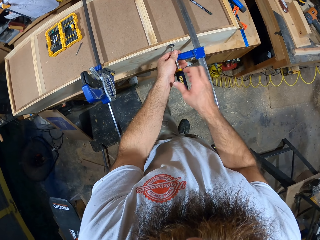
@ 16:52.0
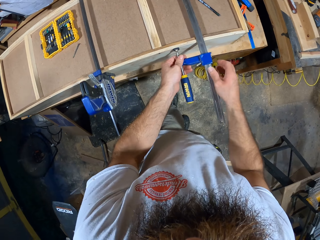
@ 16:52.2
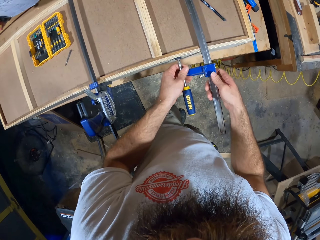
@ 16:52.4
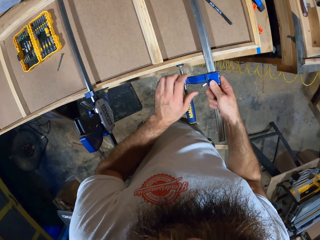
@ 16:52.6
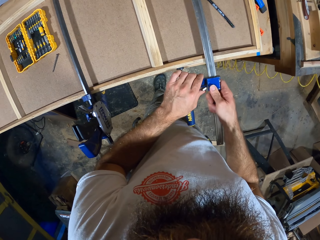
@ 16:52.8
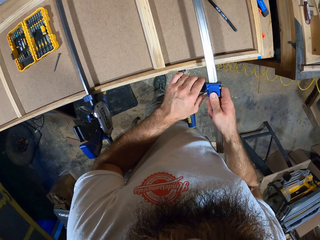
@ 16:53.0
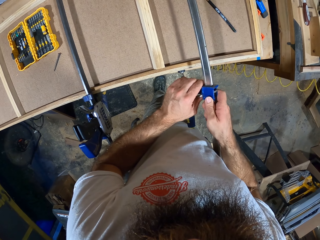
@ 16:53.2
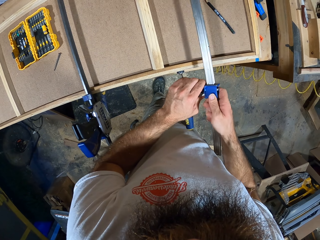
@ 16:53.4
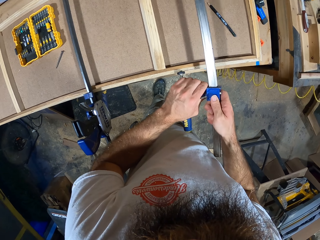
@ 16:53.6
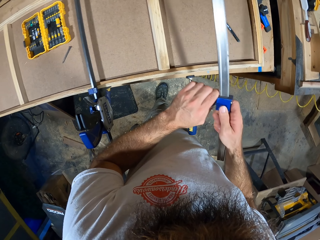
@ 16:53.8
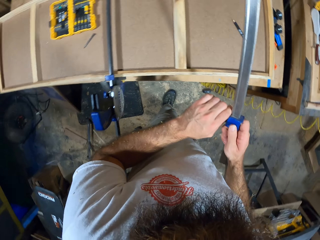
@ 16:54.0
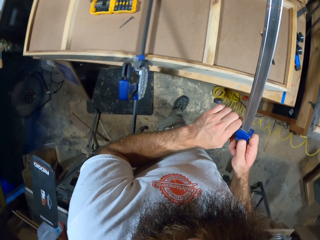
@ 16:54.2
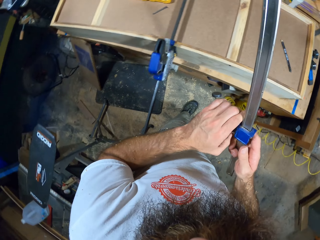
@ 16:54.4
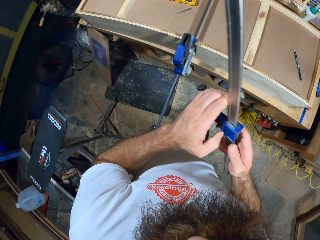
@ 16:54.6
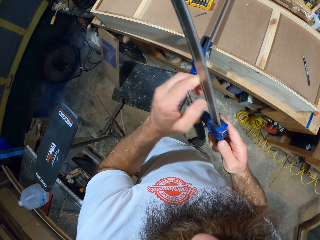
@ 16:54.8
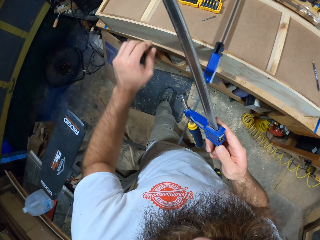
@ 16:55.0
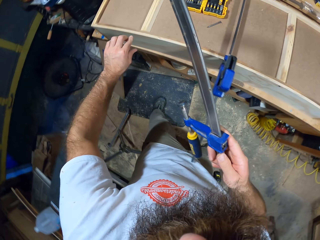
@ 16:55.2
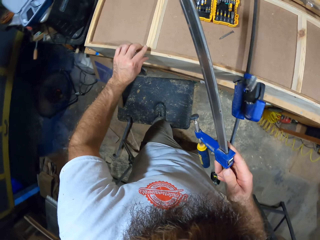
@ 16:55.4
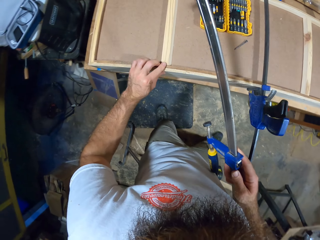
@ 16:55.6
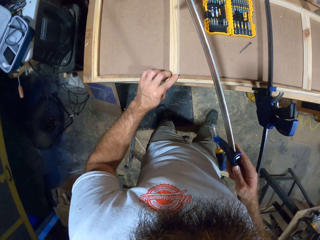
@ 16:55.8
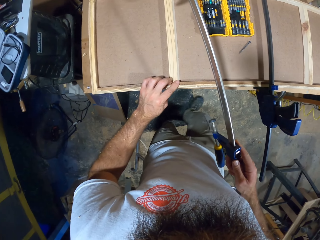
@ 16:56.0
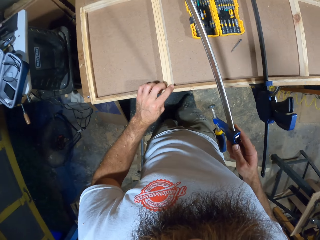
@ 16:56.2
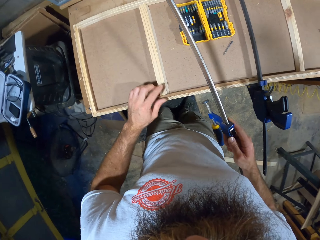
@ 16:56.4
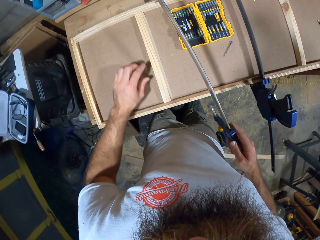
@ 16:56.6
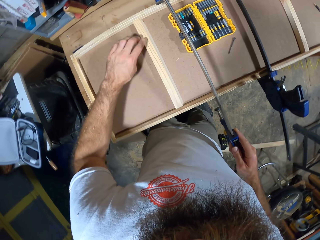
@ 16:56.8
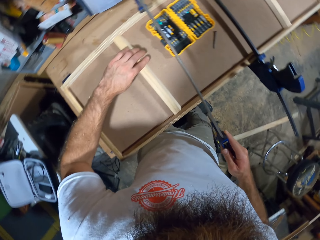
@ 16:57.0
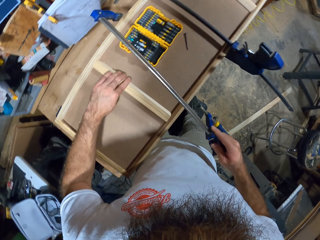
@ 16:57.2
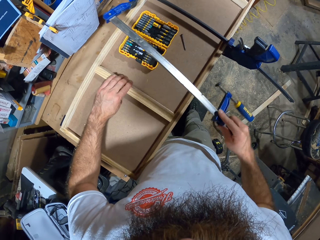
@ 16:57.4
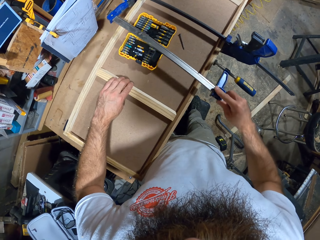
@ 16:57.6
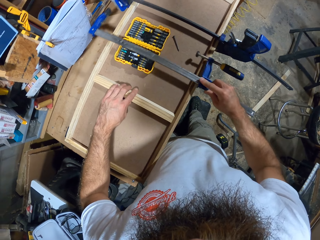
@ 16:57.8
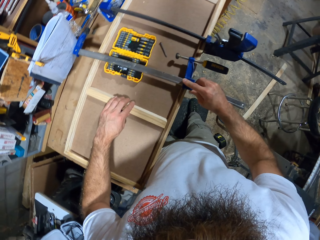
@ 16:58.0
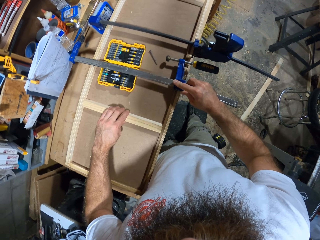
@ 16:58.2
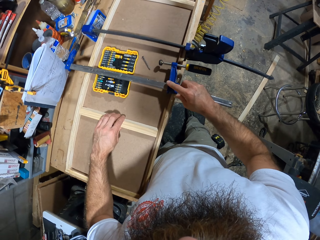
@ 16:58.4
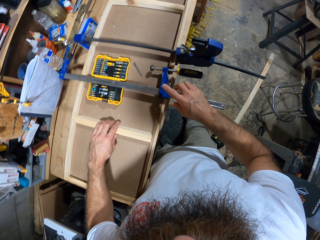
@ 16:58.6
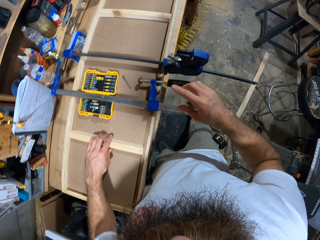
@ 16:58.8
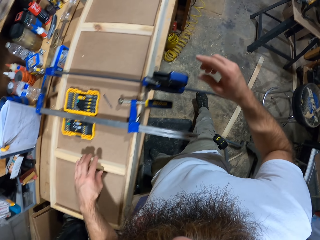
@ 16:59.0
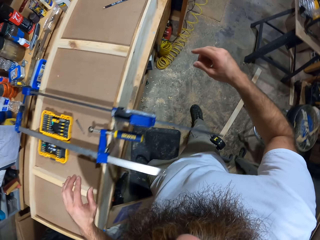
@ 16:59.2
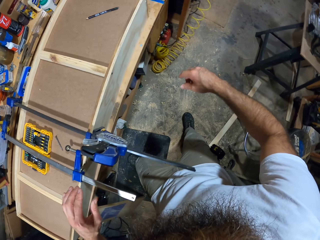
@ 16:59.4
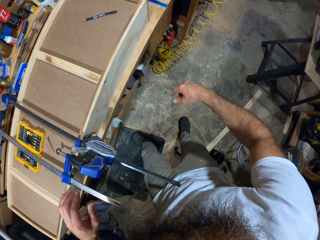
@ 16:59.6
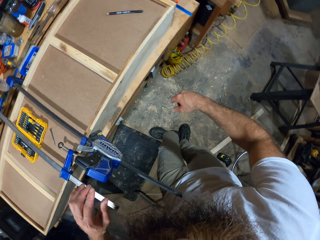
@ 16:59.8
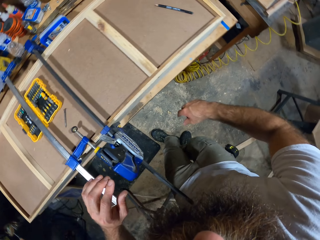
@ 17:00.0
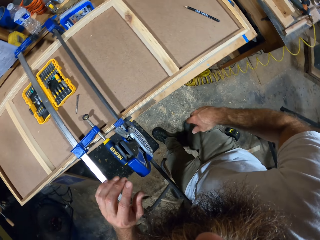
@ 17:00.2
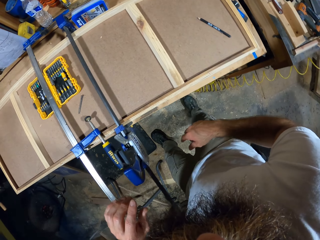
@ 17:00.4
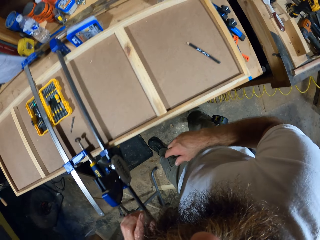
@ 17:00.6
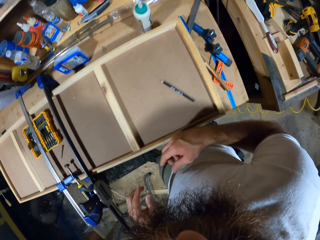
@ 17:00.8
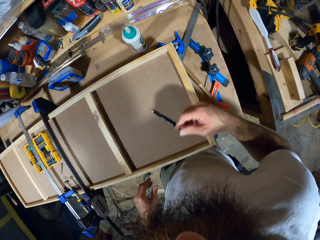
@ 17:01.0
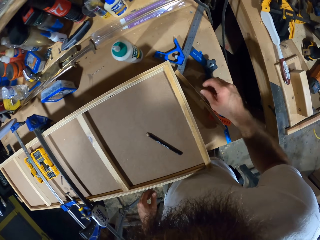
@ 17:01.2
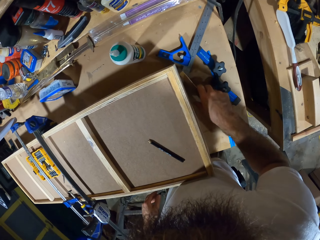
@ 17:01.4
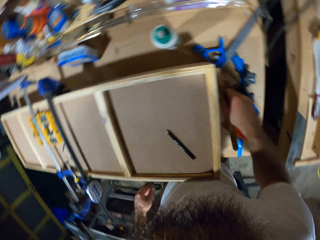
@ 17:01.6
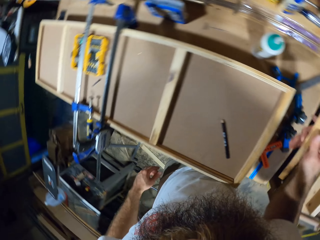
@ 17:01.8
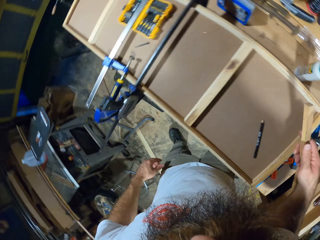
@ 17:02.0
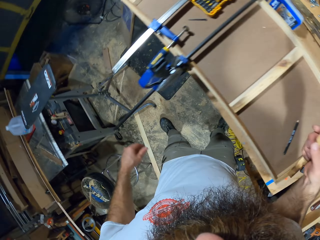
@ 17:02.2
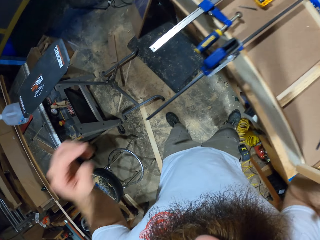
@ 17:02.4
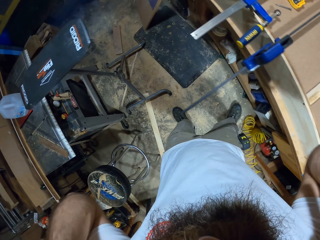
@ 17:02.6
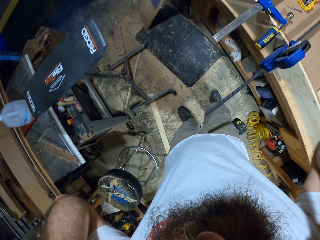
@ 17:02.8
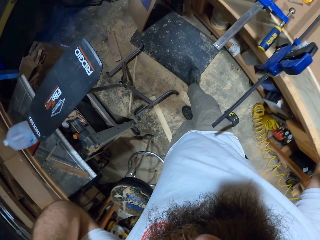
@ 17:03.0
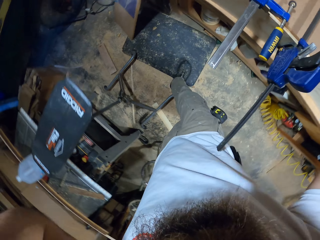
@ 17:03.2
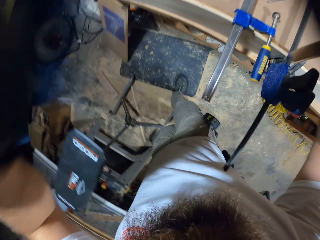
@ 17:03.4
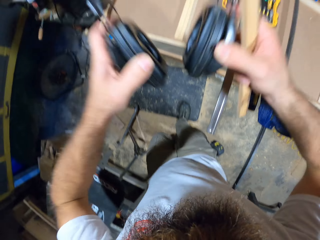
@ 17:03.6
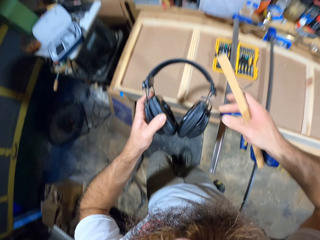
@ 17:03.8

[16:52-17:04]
The camera wearer removes the F clamp from the wooden board with both hands. He holds the wood. He adjusts the piece of wood in the wooden board with his left hand. He drops the F clamp on the wooden board with his right hand. He looks around the table. He picks a piece of wood from the work bench with his right hand. He raises his hands towards his head.

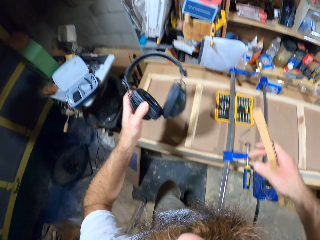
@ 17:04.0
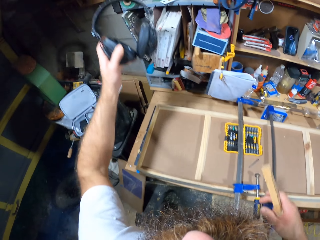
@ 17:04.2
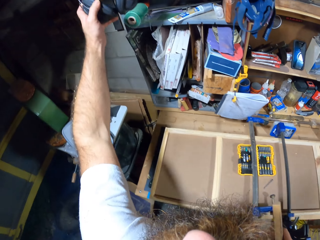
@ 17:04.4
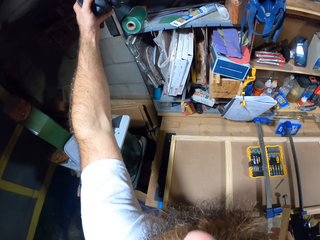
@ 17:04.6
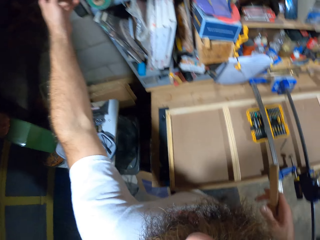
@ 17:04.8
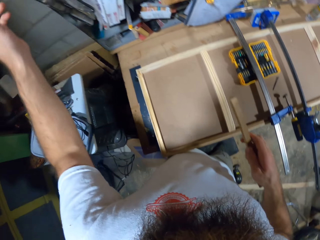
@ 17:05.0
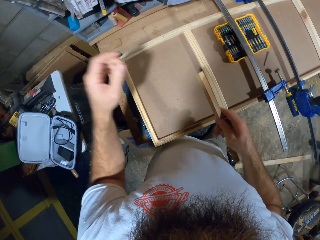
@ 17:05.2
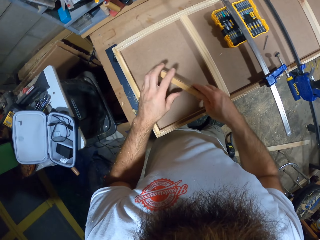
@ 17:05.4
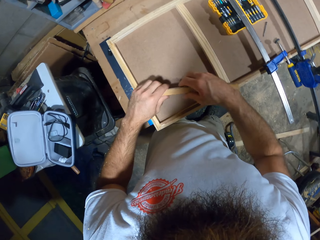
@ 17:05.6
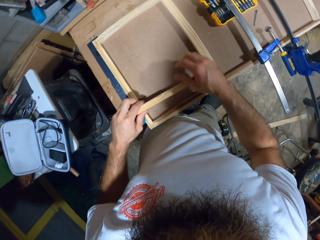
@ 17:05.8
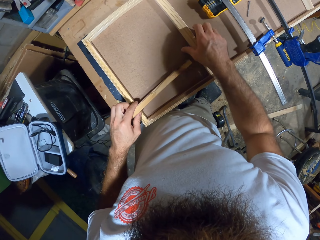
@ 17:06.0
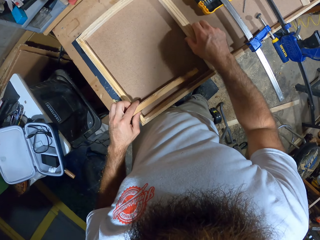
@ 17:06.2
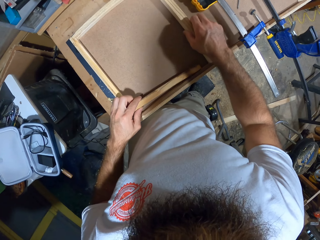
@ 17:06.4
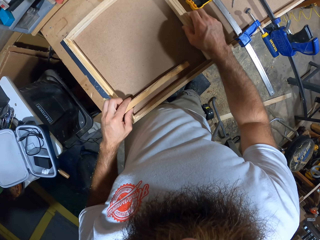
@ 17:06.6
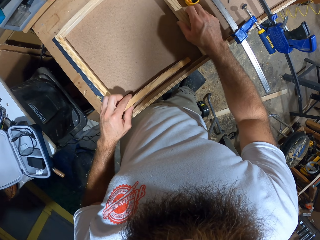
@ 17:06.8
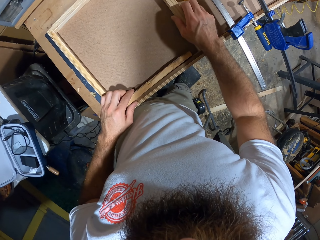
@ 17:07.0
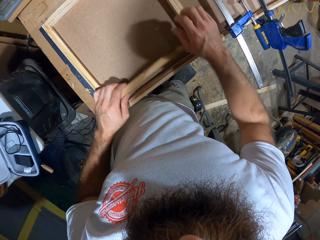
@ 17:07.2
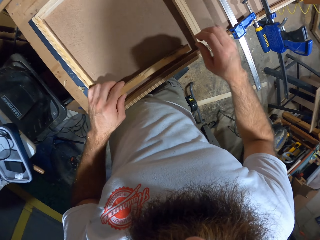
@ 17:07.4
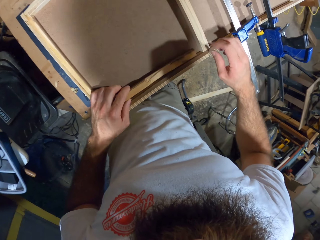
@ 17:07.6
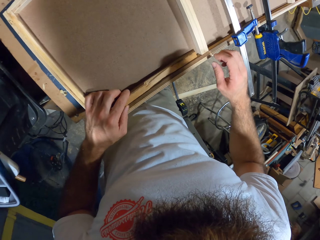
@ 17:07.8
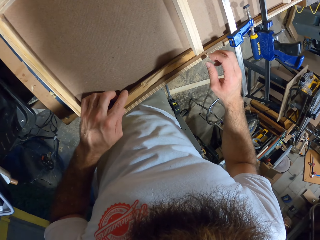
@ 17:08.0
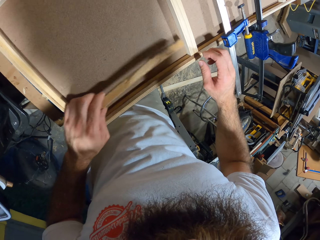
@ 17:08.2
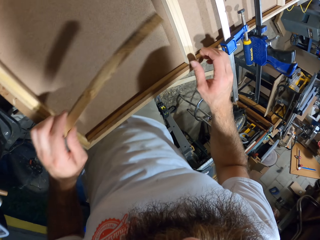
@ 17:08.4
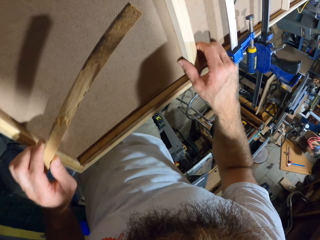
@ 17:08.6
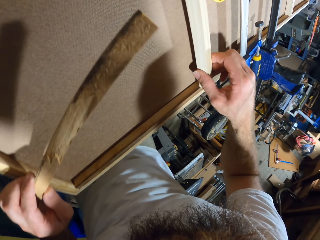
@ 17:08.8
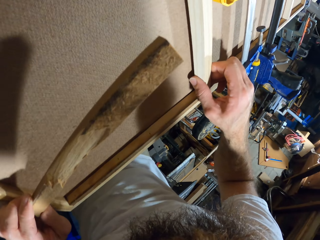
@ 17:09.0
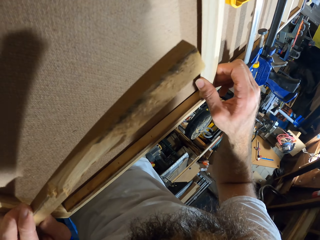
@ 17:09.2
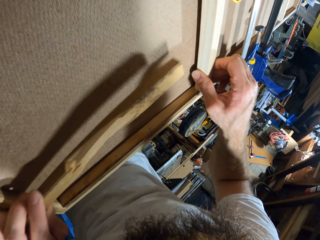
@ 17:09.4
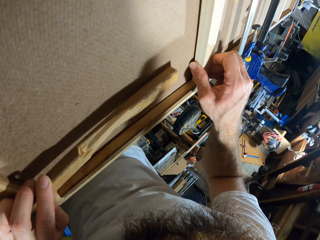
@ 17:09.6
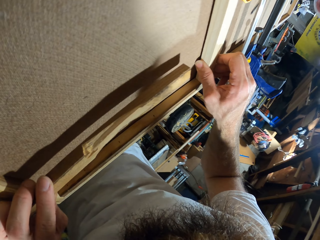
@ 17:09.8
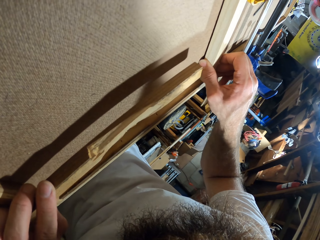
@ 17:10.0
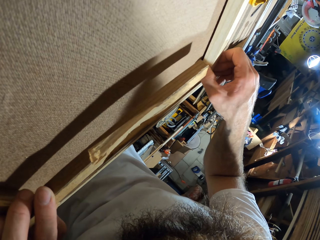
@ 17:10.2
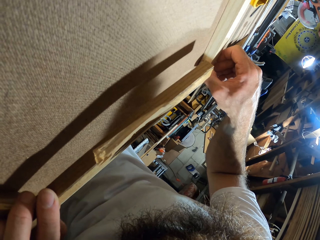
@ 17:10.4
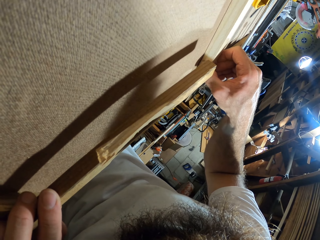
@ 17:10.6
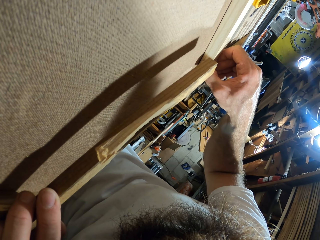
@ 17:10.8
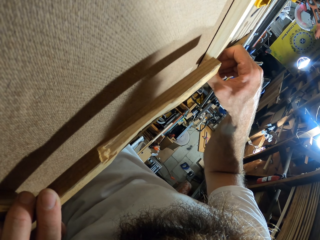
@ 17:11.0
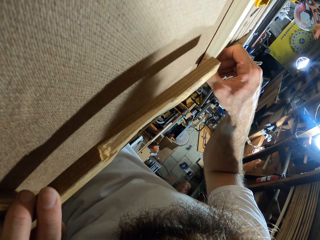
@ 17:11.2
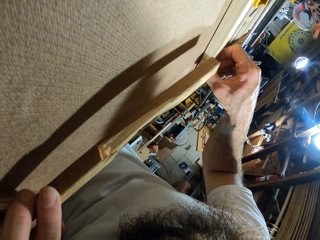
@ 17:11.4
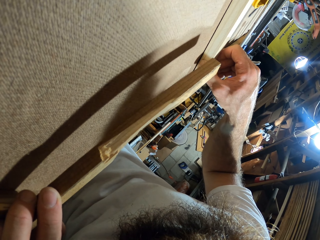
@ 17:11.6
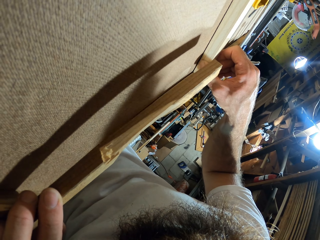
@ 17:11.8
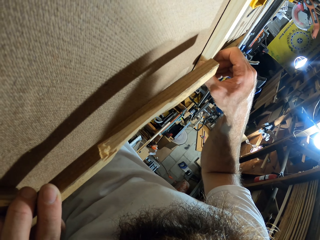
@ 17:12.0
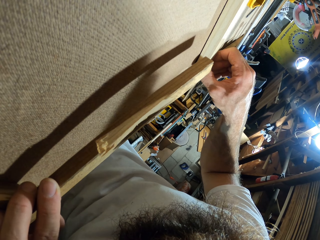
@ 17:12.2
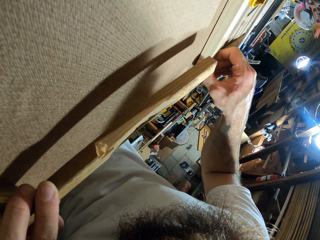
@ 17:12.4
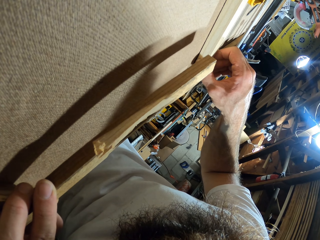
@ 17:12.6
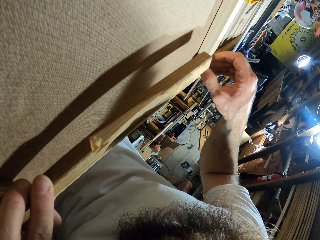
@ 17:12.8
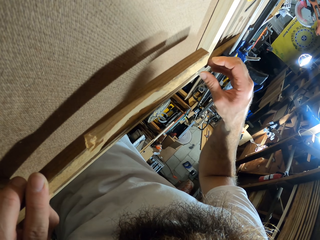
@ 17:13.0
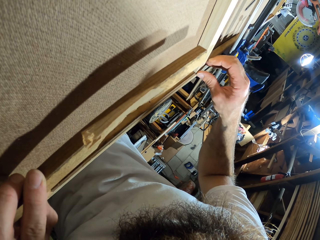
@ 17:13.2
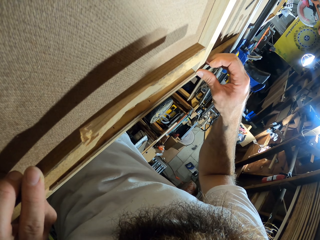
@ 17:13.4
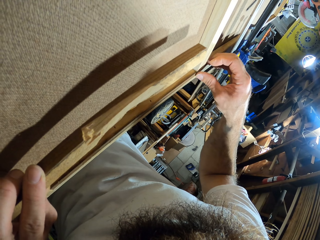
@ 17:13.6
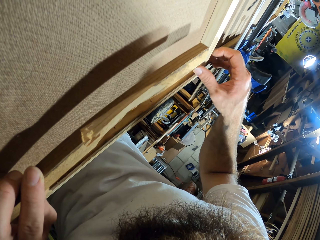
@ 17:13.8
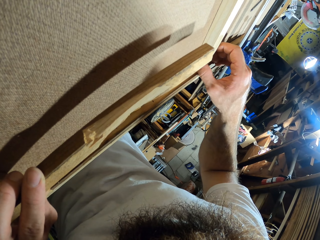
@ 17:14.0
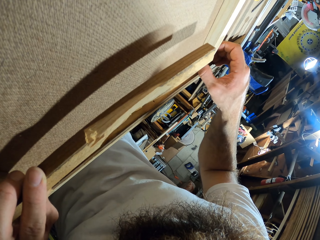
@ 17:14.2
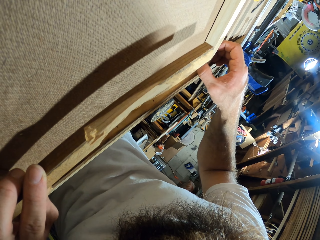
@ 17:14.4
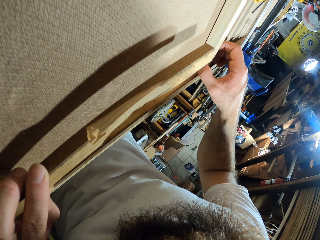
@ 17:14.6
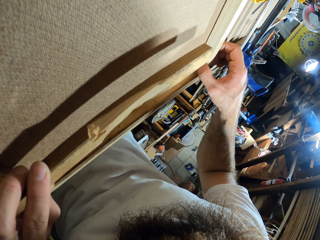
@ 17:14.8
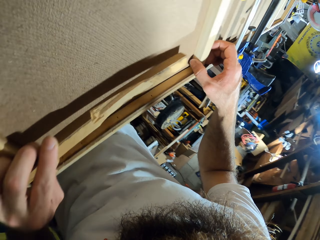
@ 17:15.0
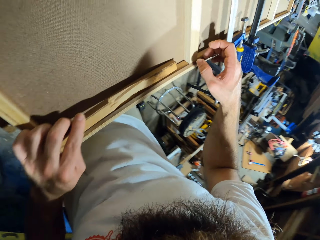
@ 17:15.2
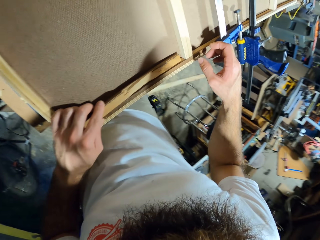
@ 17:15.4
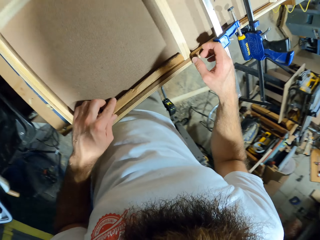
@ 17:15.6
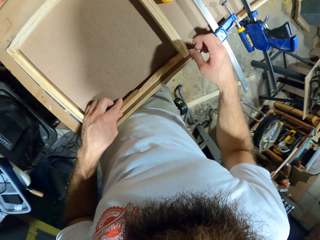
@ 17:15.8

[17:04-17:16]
The camera wearer drops a pair of headsets or headphones in the shelf with his left hand. He removes the headphones. He passes the piece of wood in his right hand into his left hand, and places the piece of wood in his left hand in the wooden board. He adjusts the piece of wood in the wooden board with his right hand. He lifts the wood. He adjusts the wood.
